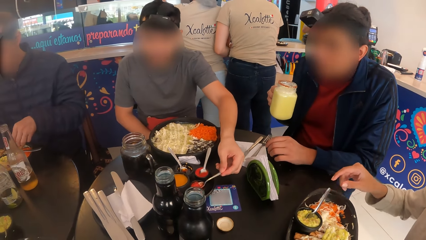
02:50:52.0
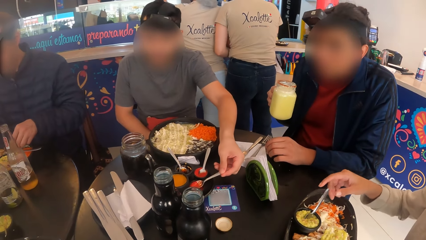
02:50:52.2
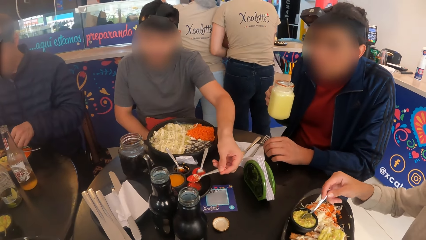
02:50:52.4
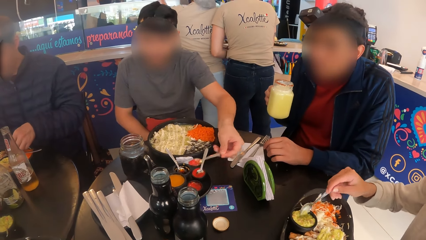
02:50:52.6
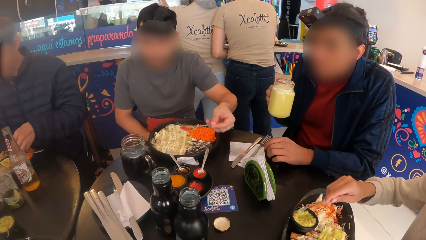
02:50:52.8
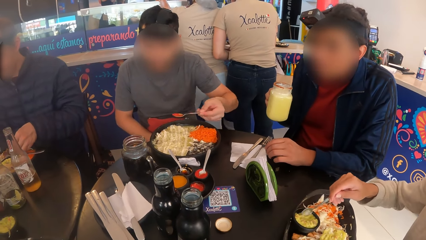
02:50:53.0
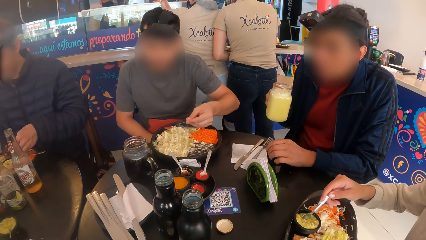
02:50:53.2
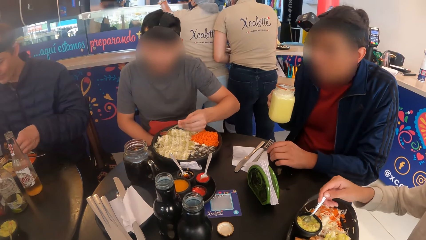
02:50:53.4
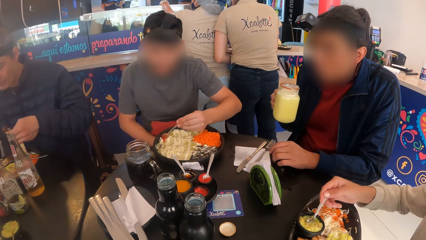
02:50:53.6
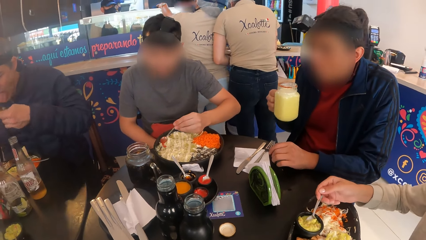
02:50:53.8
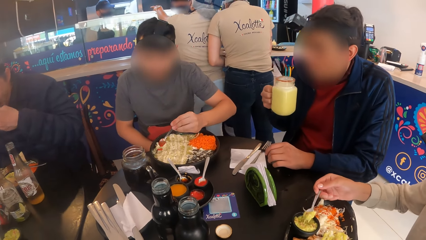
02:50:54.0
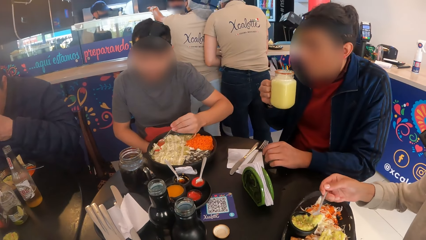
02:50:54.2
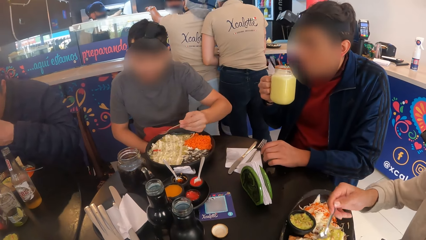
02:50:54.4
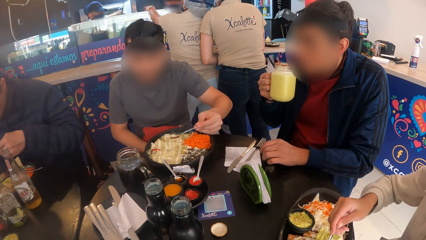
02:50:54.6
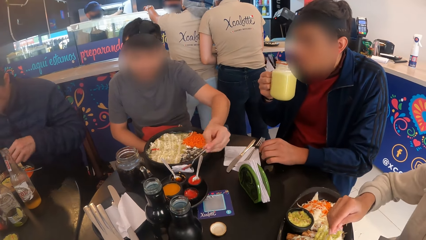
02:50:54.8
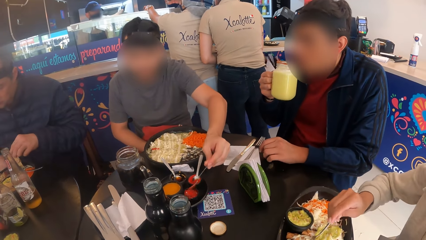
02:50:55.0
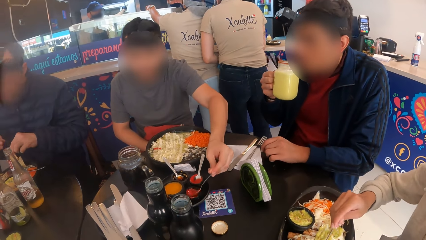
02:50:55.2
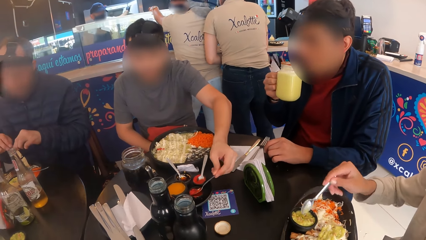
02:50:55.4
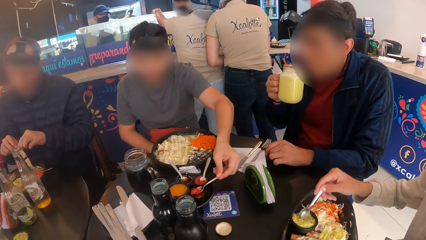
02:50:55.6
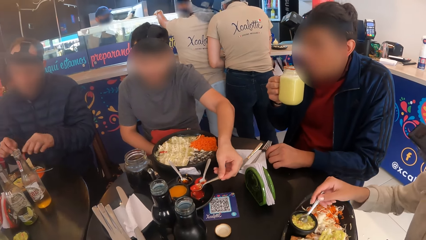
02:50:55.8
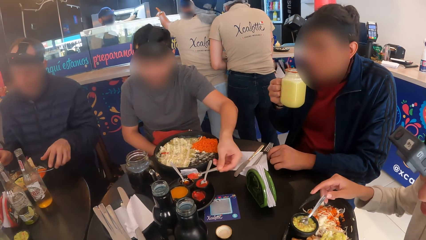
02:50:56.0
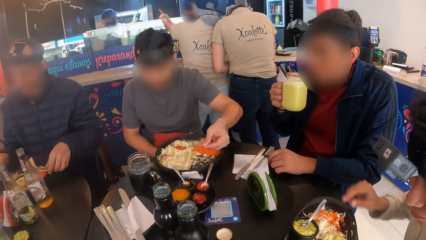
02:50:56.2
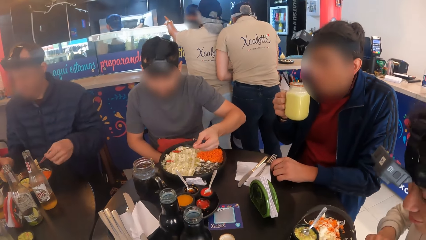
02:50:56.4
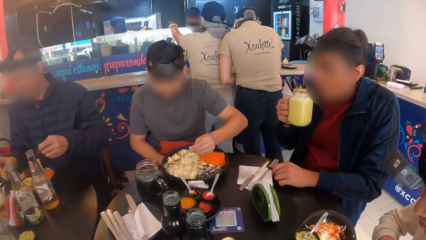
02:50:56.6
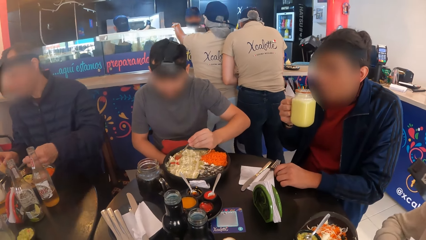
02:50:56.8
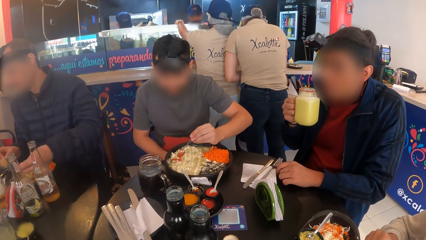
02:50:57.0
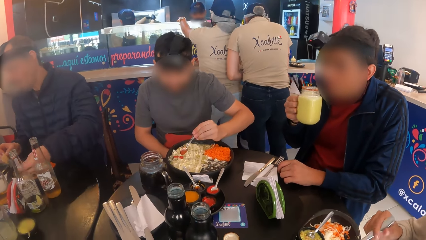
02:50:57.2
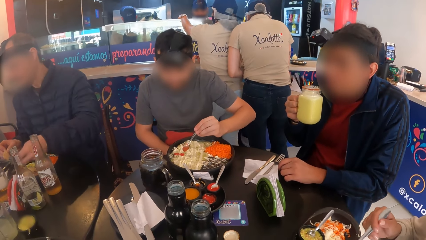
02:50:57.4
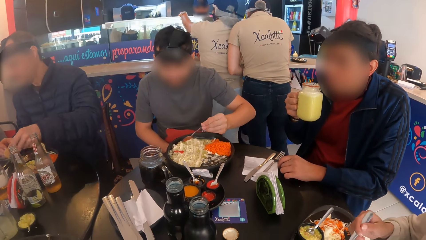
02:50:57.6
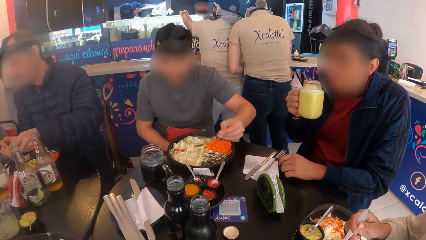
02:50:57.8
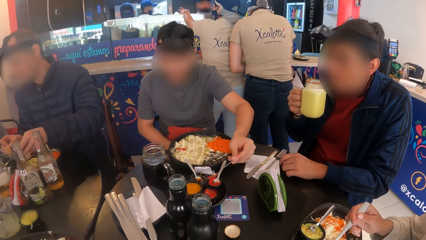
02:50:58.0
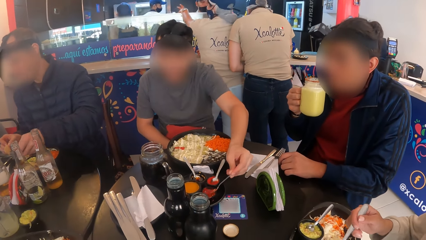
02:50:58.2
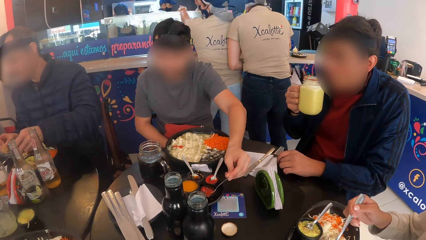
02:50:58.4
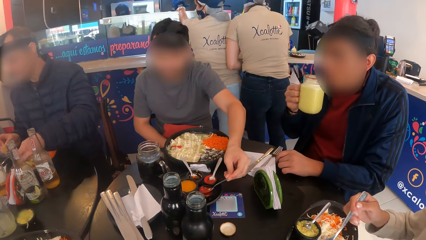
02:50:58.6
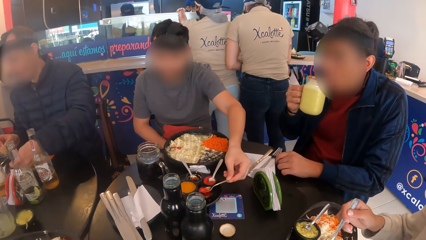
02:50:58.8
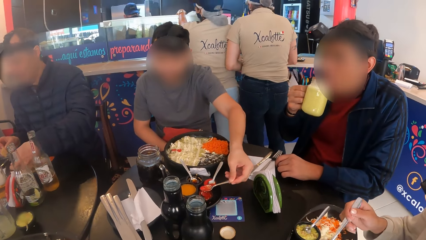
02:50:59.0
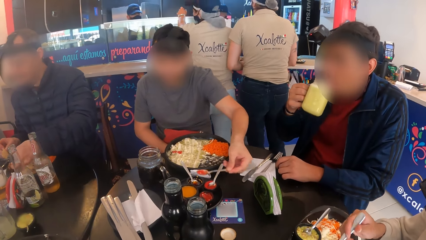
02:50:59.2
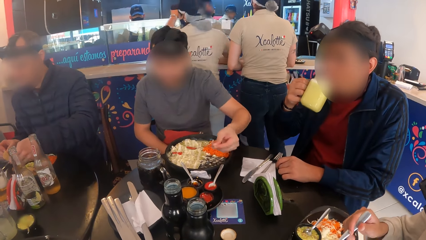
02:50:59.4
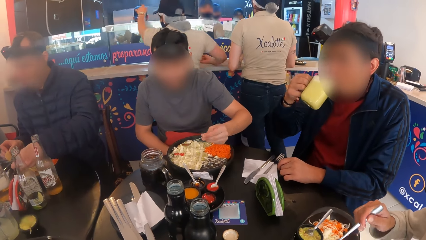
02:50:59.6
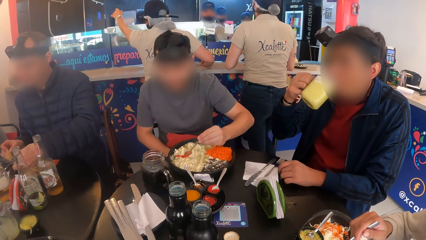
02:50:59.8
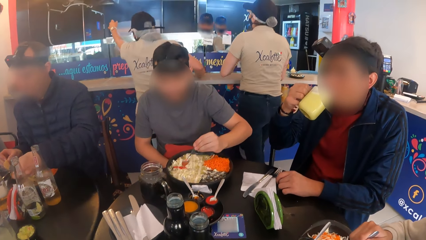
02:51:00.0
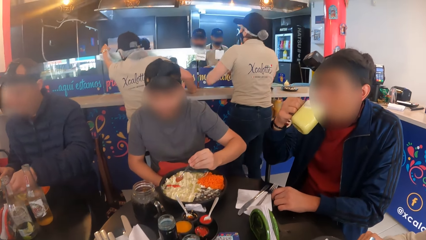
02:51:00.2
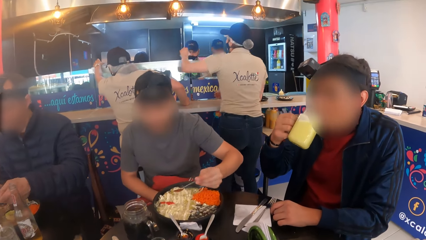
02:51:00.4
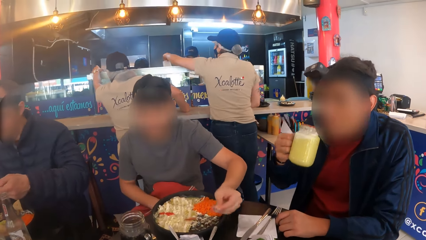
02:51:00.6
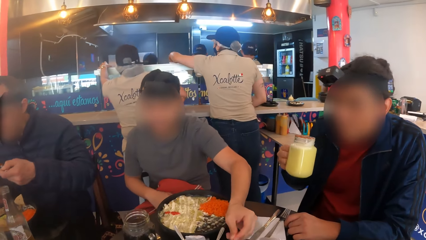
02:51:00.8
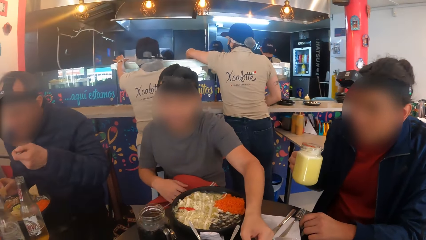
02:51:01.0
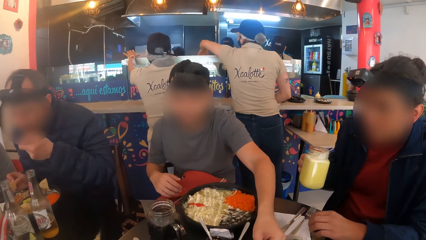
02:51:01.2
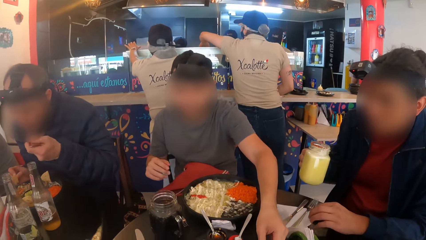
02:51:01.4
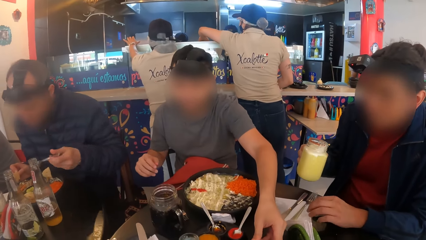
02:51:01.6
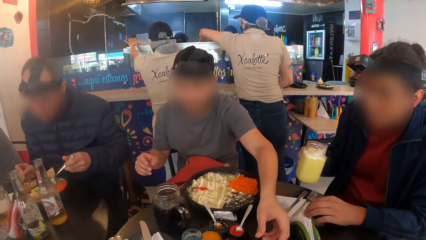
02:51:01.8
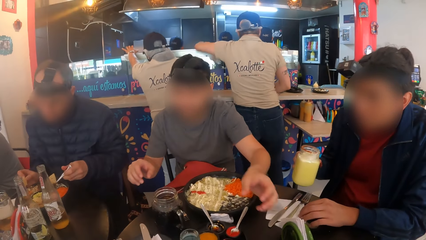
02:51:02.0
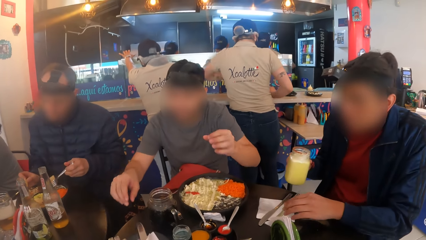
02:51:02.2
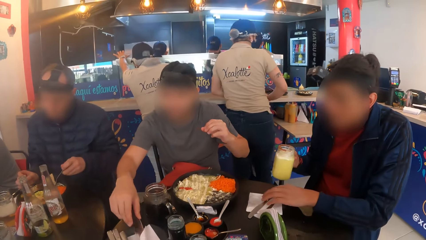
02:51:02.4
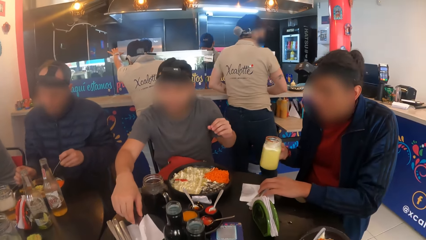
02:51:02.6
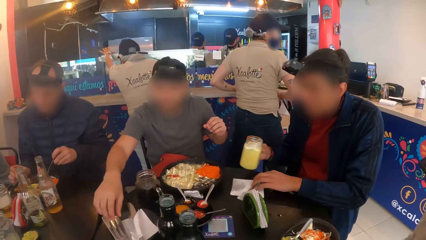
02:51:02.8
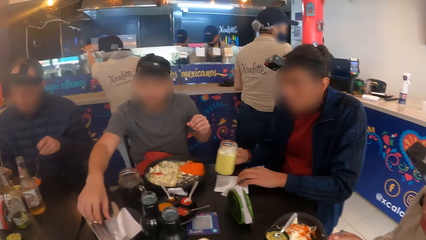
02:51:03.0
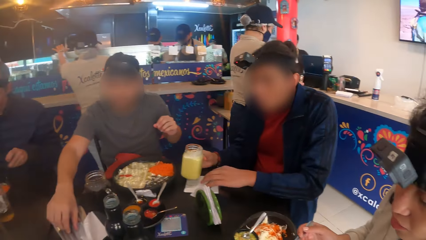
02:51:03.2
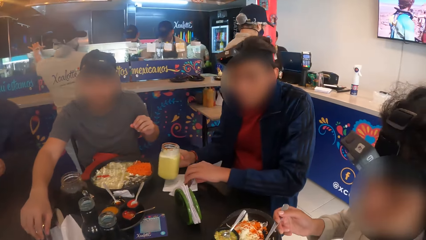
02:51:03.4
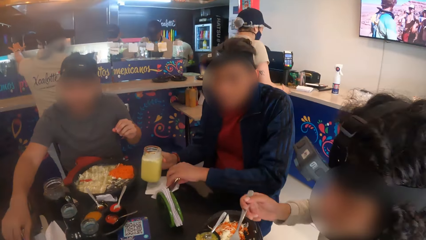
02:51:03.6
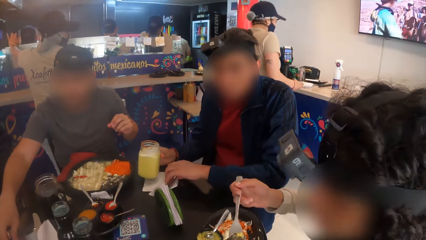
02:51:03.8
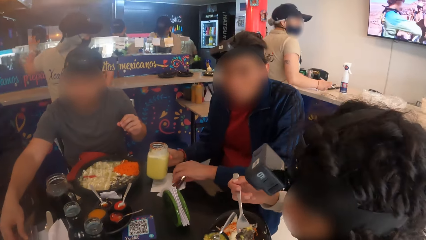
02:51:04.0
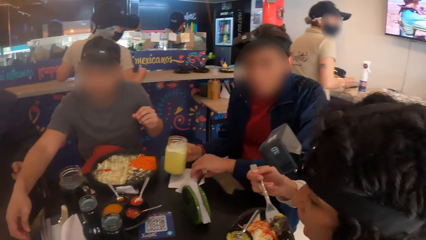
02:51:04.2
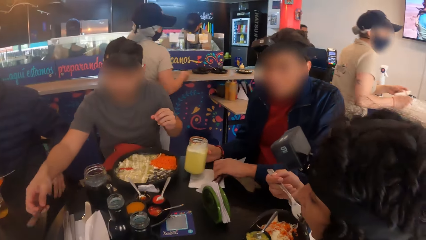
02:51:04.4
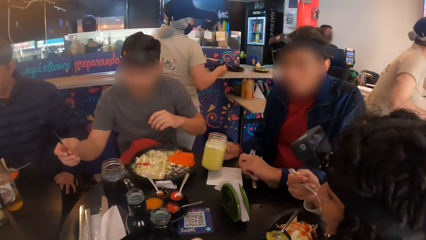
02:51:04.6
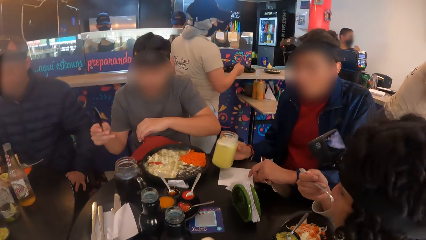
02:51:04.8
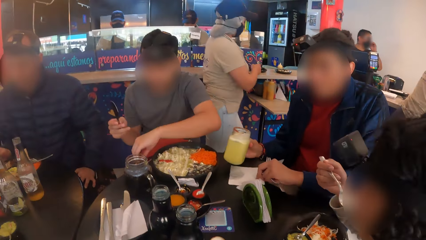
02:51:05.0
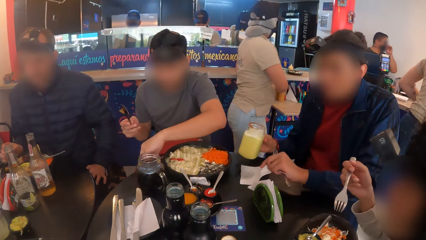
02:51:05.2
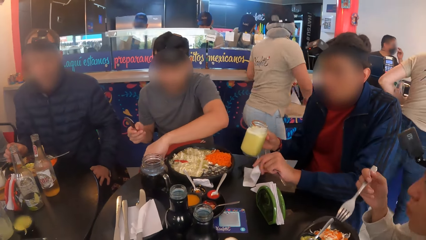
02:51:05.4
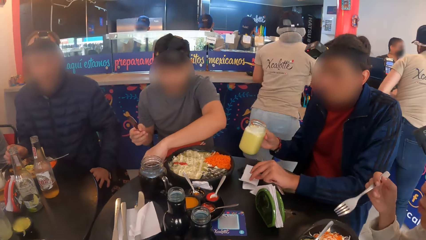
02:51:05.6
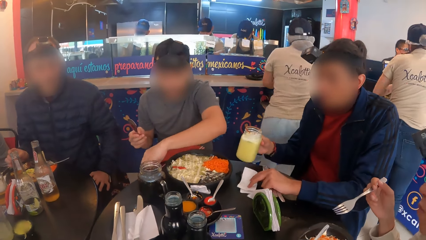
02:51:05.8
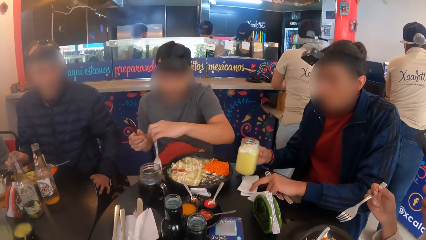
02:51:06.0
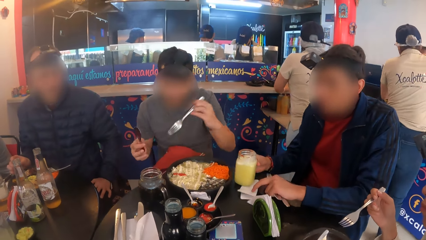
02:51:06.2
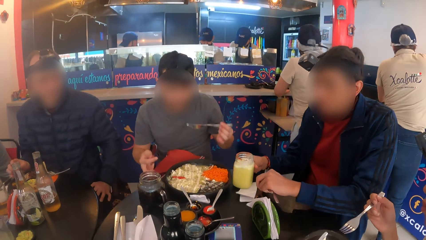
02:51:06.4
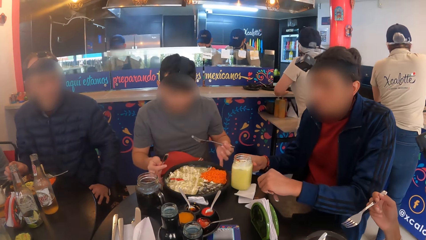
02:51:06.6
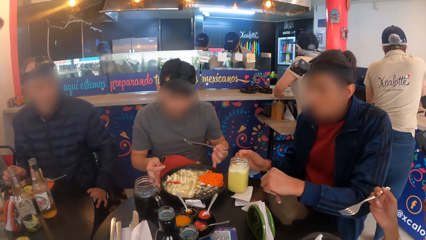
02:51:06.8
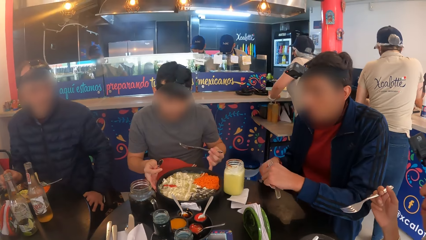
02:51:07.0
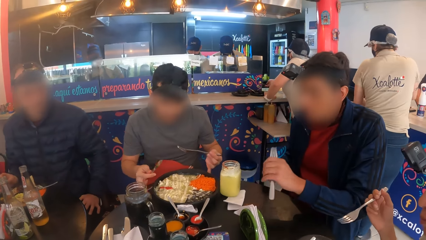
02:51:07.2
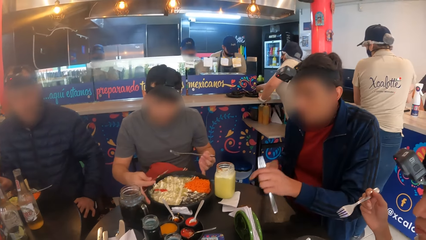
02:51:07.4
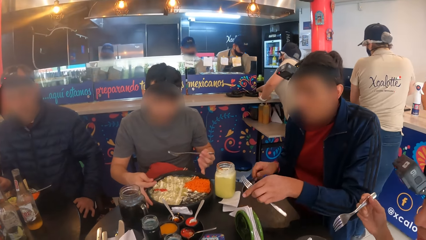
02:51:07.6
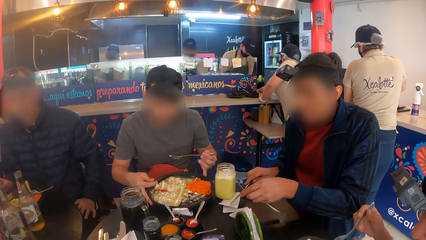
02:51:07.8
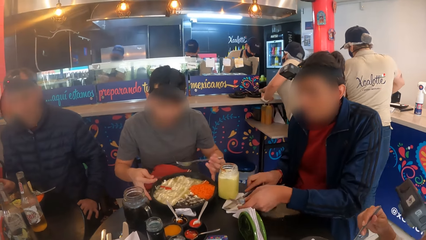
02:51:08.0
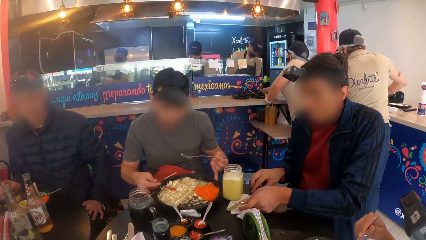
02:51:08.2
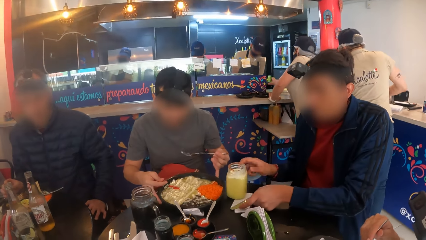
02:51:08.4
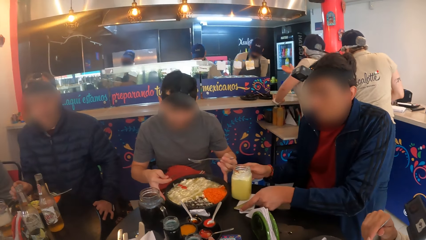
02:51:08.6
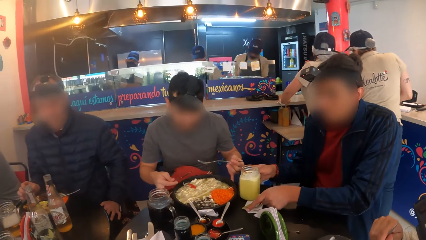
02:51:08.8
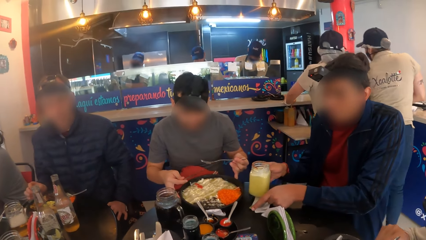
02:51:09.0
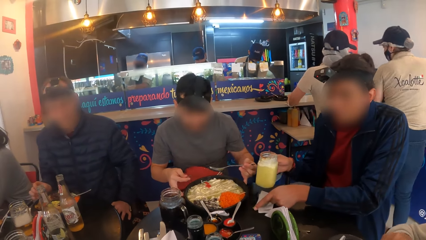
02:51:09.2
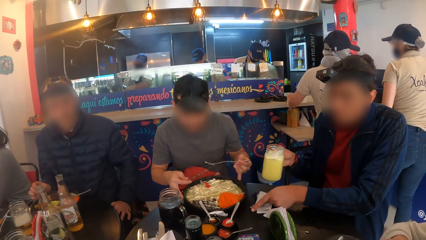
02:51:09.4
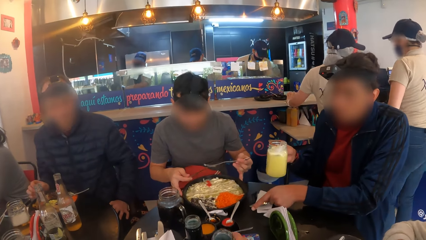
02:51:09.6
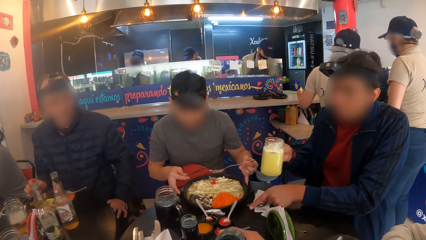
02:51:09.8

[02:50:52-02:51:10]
A man picks a tortilla bread from the plate of food in front of him on the table with his left hand. Another man pours the sauce from the spoon in his left hand in the plate of food in front of him on the table. The first man puts the tortilla bread in his right hand in his mouth. The second man scoops some sauce with the spoon from the container on the table with his left hand. A woman places the spoon in her right hand in the sauce mug in front of her on the table. The first man picks the fork from the plate of ranch dressing in front of him on the table with his left hand. The second man pours the sauce from the spoon in his left hand in the plate of ranch dressing in front of him on the table. The woman stirs the salad in the plate of salad in front of her on the table with a spoon in her right hand. The second man scoops some sauce with the spoon from the container on the table with his left hand. A third man drinks from the jar of juice in his right hand. The second man pours the sauce from the spoon in his left hand in the plate of ranch dressing in front of him on the table. The first man puts the fork in his left hand in his mouth. The third man picks a spoon and the knife from the serviette on the table with his left hand. The woman puts the fork of salad in her right hand in her mouth. The second man picks a spoon from the table with his right hand and picks a fork from the table with his left hand. The third man places the jar of juice in his right hand on the serviette on the table. The second man adjusts the plate of ranch dressing in front of him on the table with both hands. The third man passes the knife in his left hand to his right hand, places the spoon and the knife in his hands on the serviette on the table, and carries the jar of juice from the table with his right hand.
